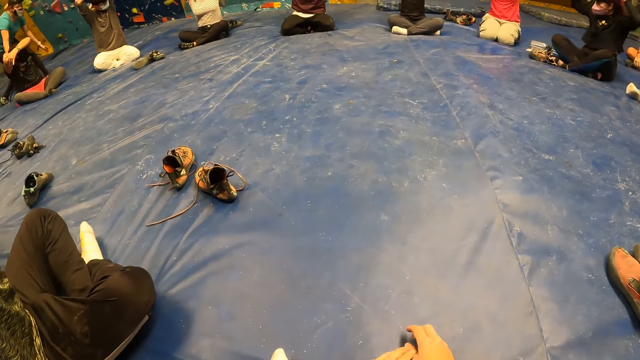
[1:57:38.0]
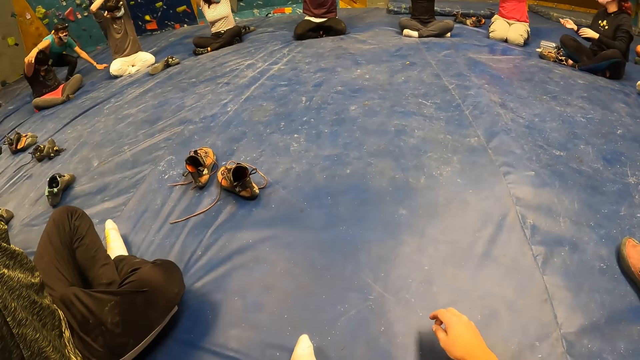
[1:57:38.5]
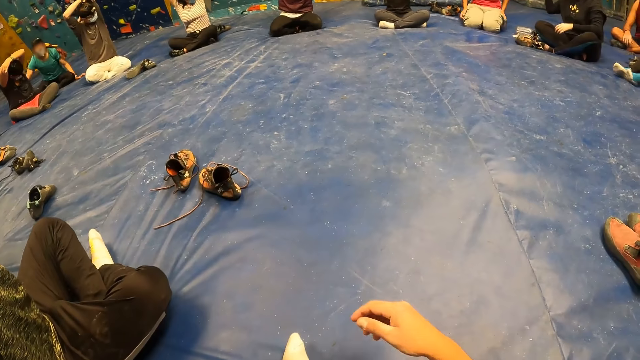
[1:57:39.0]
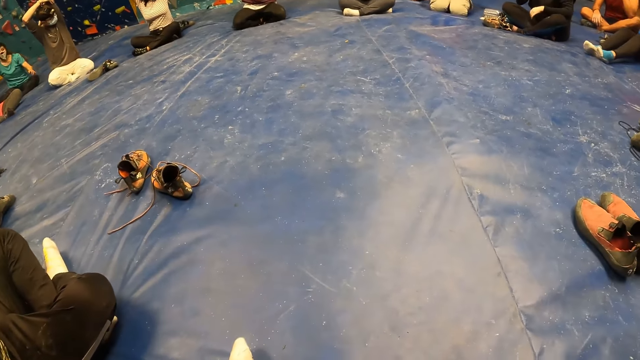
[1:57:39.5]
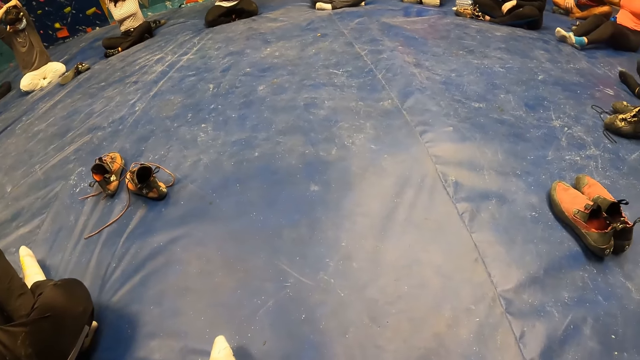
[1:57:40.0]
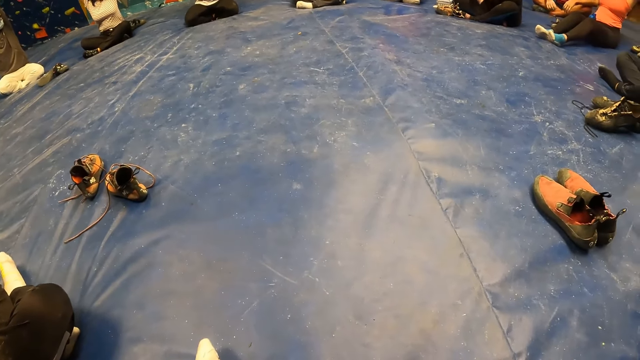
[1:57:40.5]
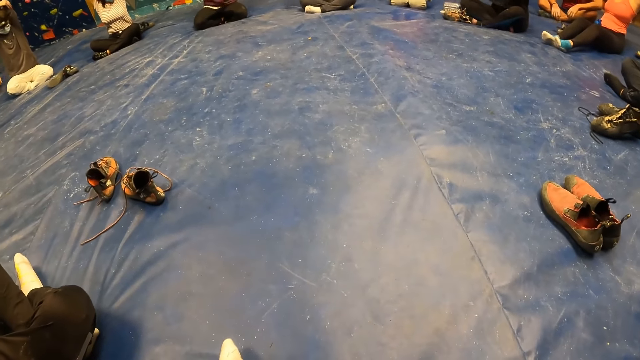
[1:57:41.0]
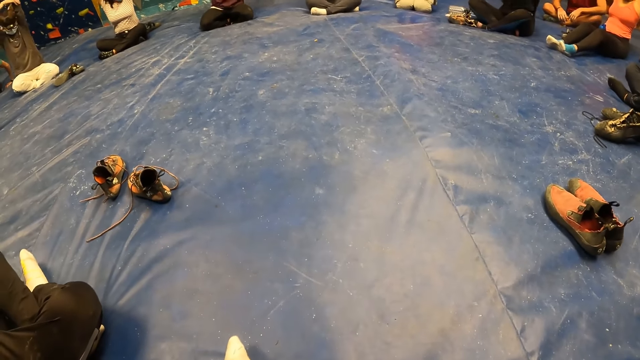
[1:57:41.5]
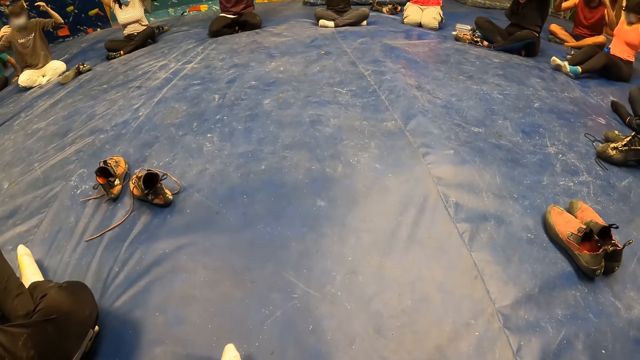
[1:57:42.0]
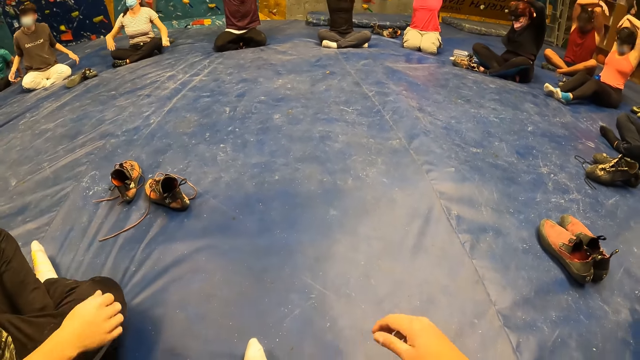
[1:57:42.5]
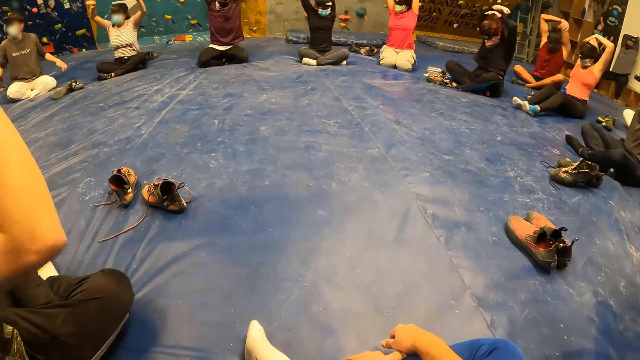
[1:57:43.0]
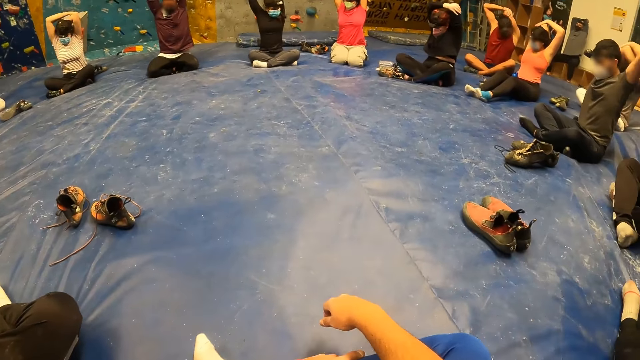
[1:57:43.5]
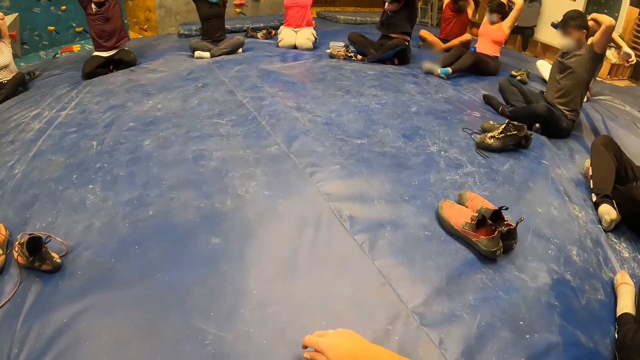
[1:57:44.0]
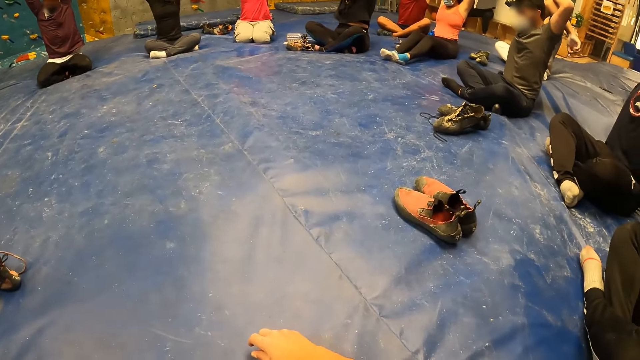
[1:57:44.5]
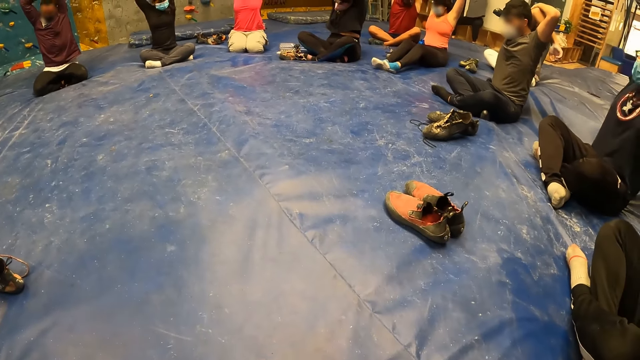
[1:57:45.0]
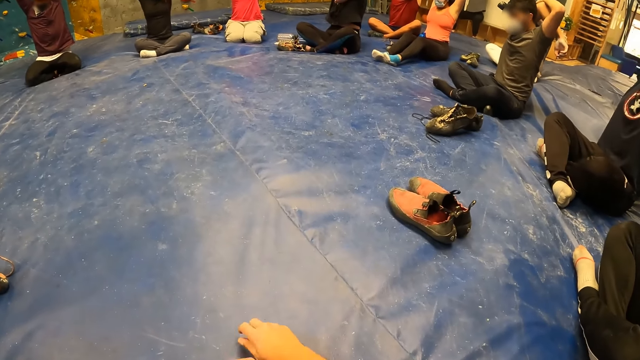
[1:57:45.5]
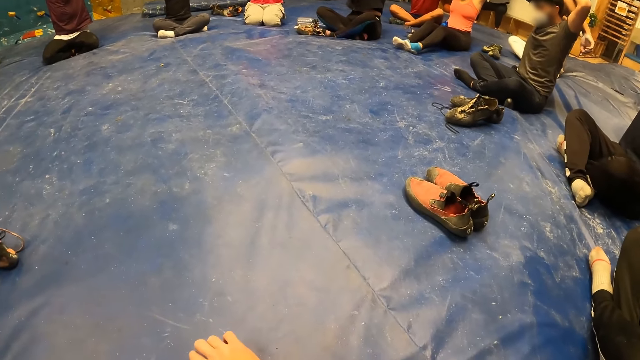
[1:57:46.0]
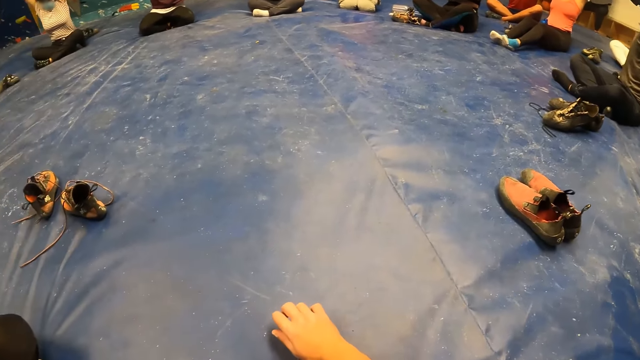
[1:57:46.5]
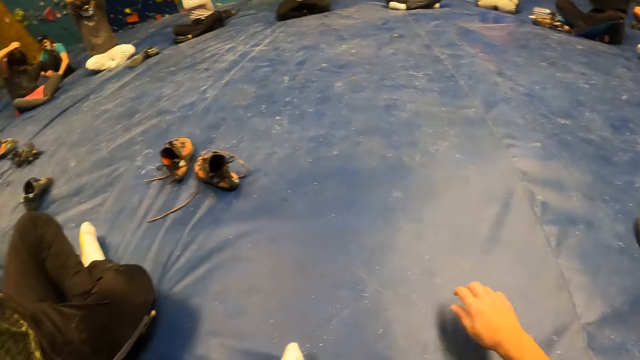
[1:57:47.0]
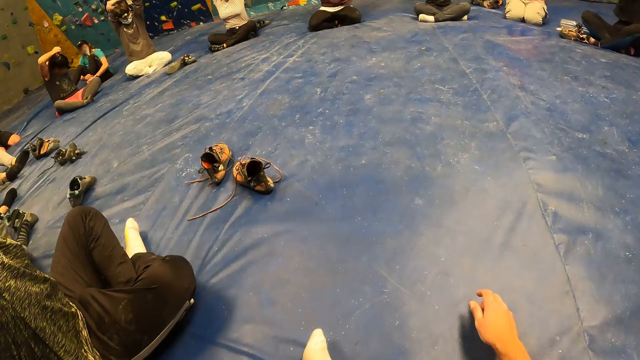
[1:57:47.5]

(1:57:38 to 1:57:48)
A person sits down.

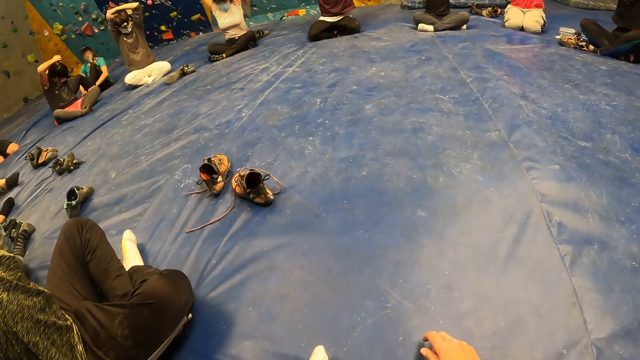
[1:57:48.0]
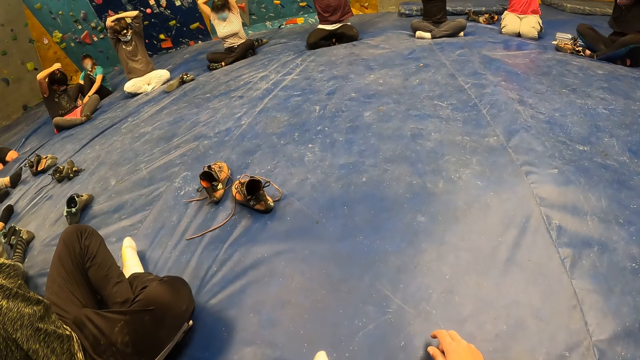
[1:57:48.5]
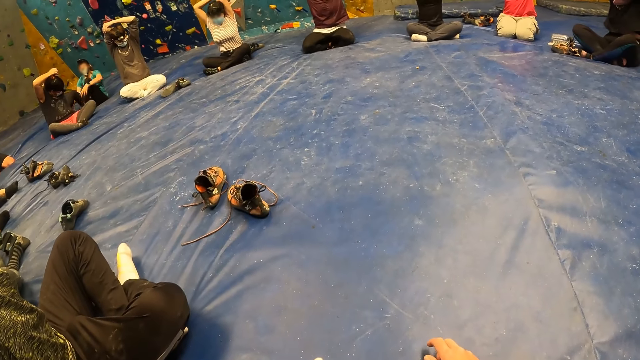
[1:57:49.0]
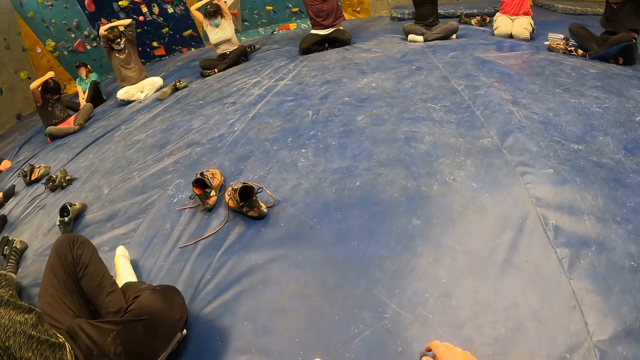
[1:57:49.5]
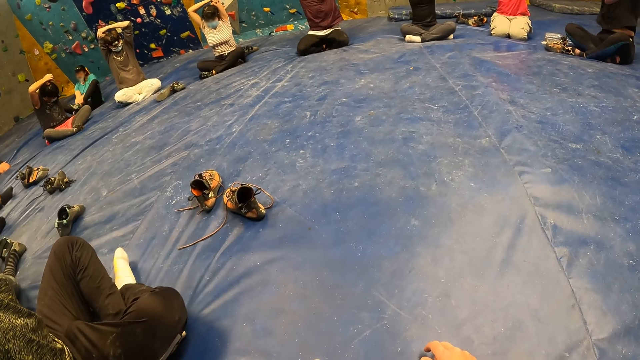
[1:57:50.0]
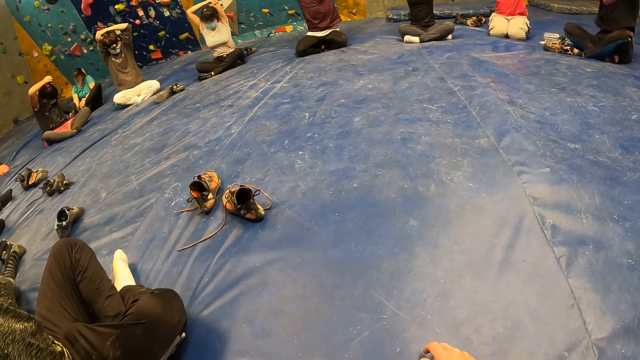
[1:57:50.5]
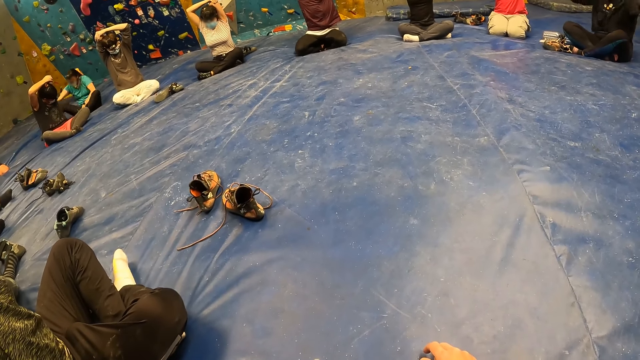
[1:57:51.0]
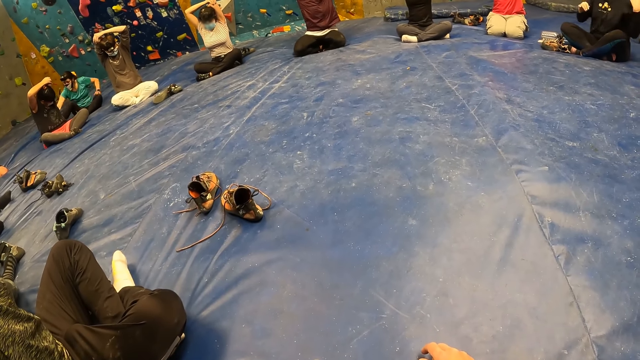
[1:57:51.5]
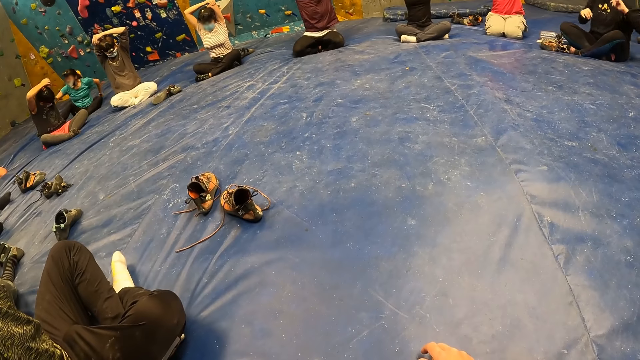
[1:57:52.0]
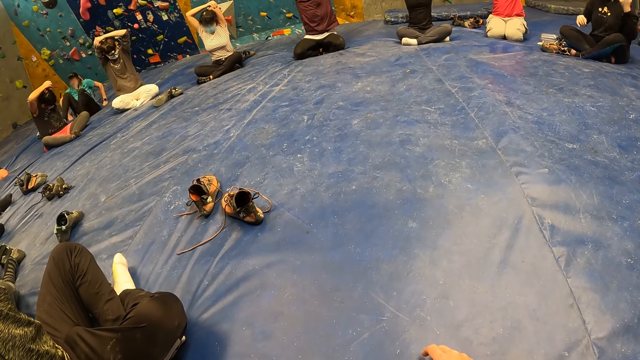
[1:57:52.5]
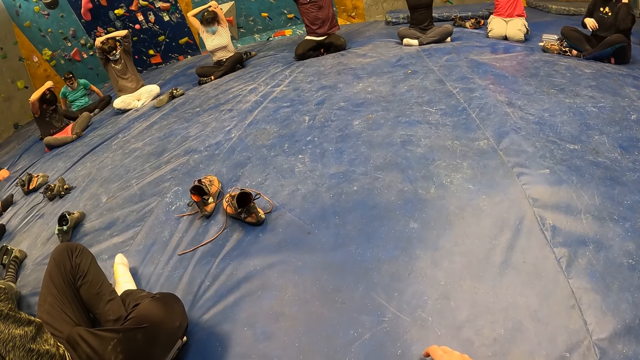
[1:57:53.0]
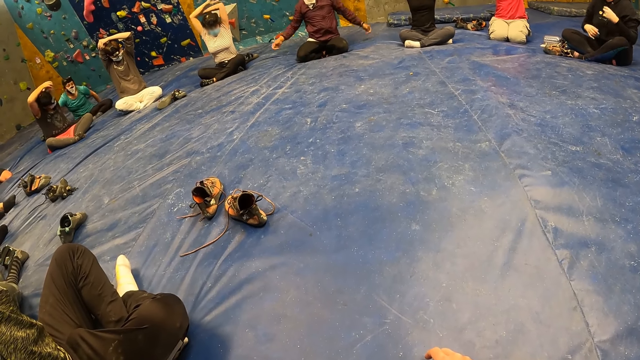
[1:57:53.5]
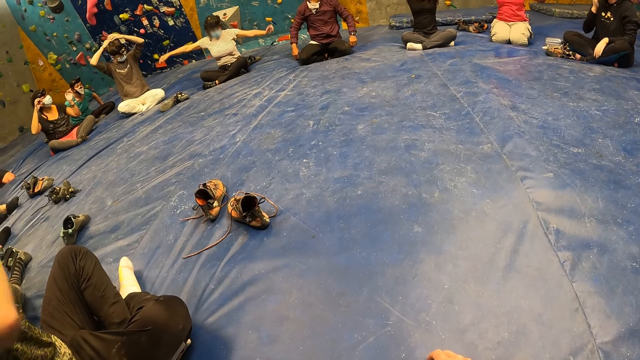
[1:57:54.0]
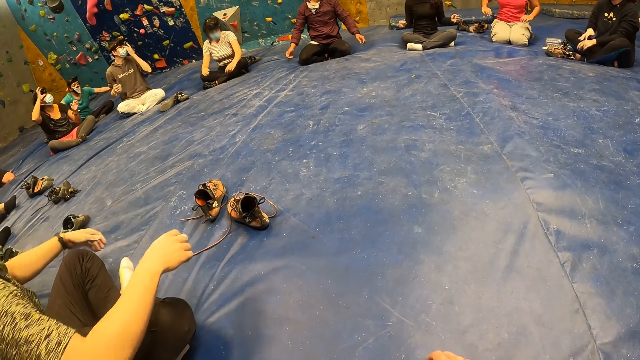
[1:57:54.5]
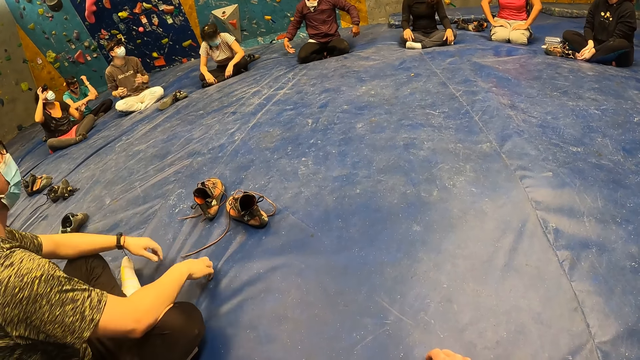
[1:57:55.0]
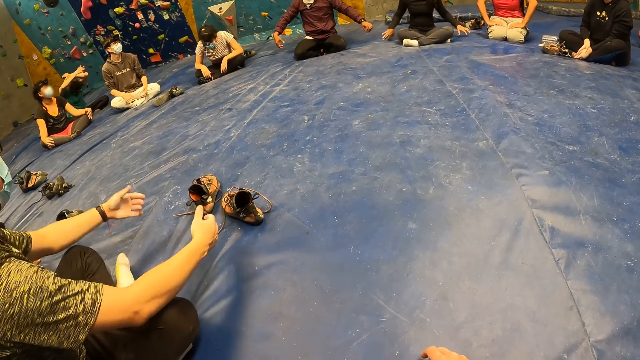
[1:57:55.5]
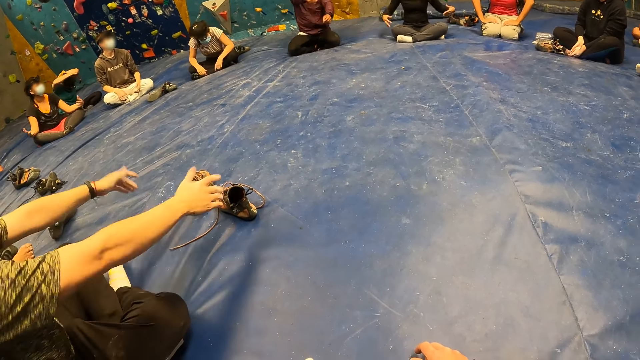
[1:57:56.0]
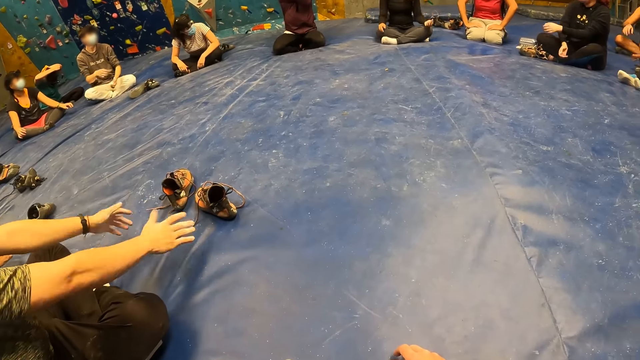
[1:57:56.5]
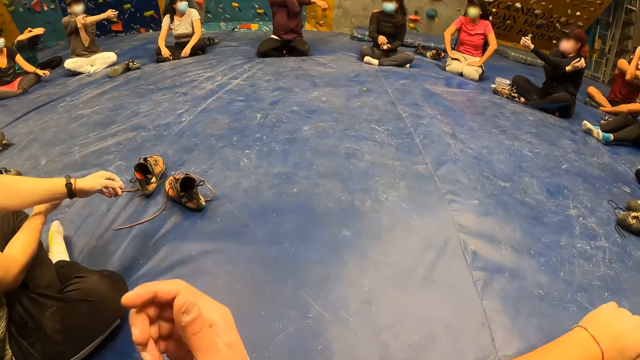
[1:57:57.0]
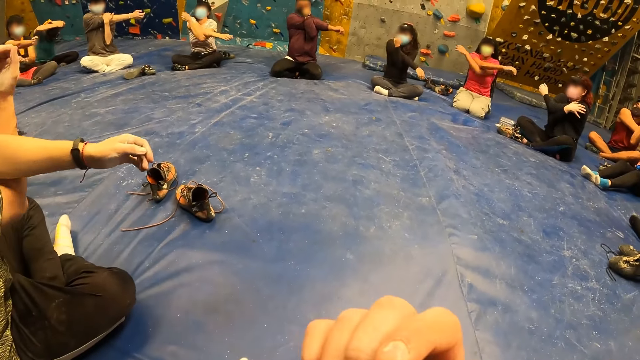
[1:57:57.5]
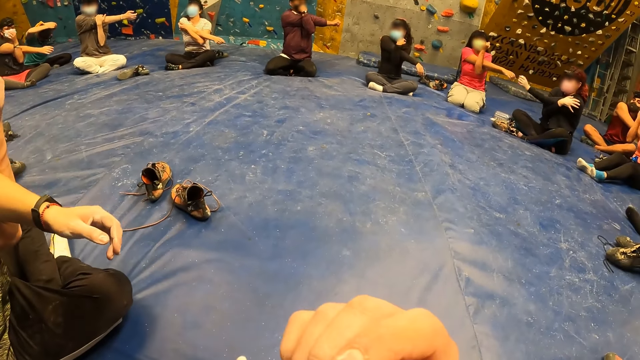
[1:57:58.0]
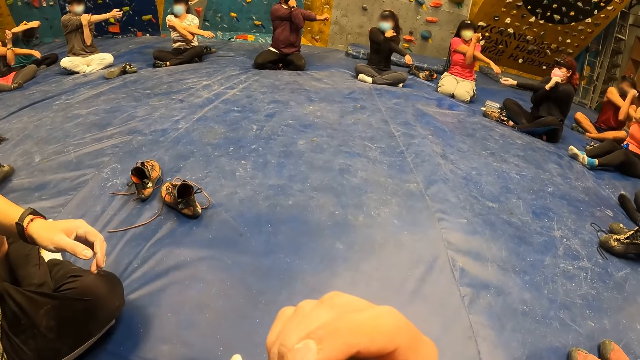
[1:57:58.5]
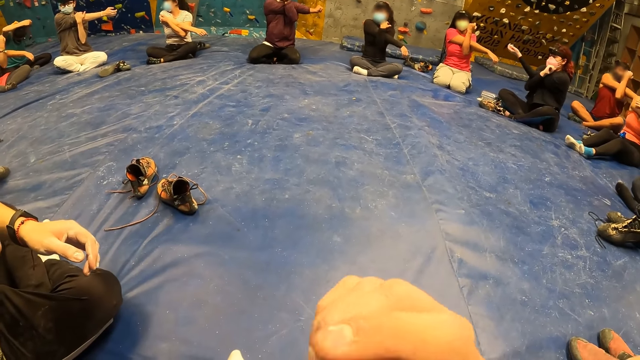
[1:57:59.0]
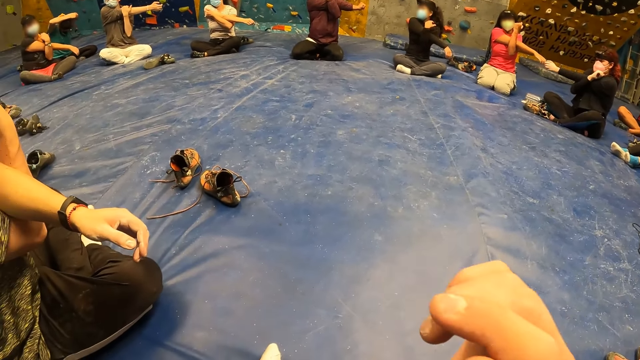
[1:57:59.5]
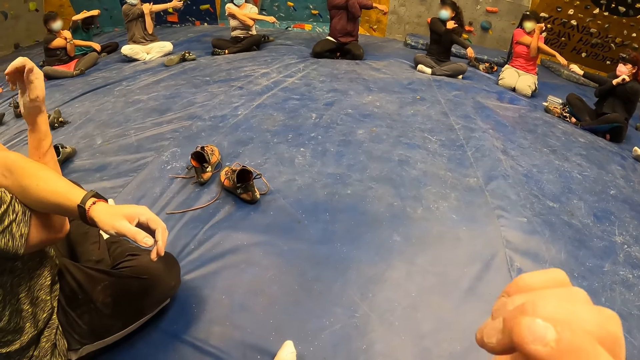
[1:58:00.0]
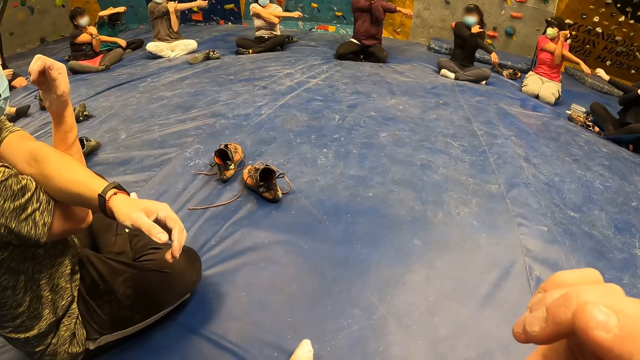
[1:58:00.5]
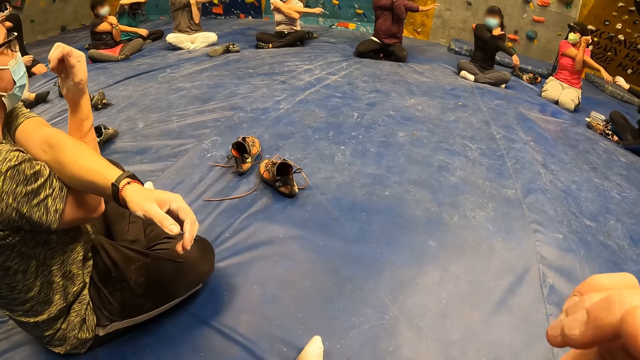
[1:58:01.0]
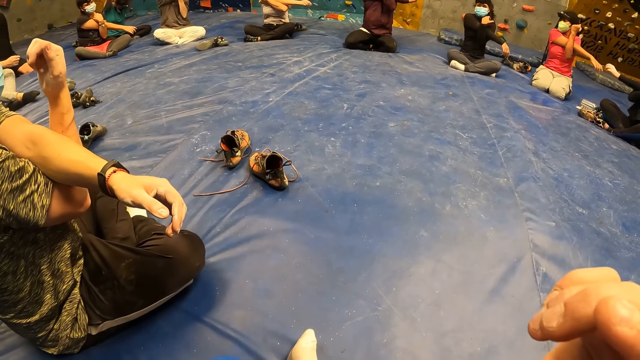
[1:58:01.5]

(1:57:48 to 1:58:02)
A person removes the shoes. The person puts the shoes on the ground and touches the ground. Another person does the exercise. Another person does the exercise. Another person does the exercise. Another person does the exercise. Another person does the exercise. Another person does the exercise. Another person does the exercise.
